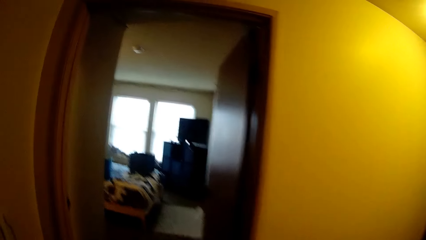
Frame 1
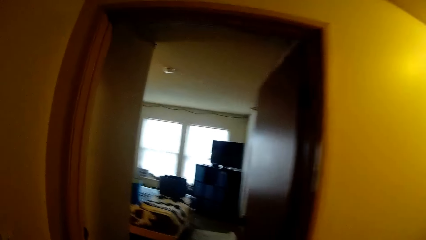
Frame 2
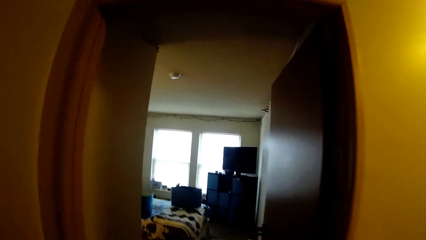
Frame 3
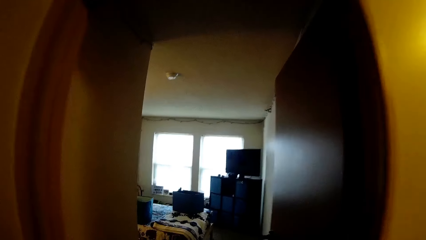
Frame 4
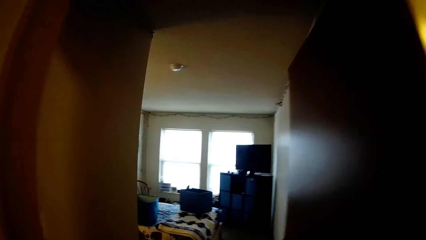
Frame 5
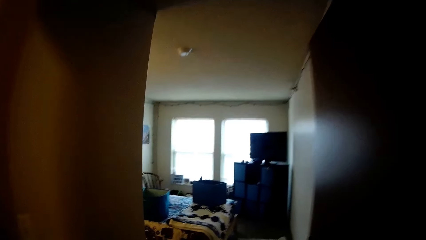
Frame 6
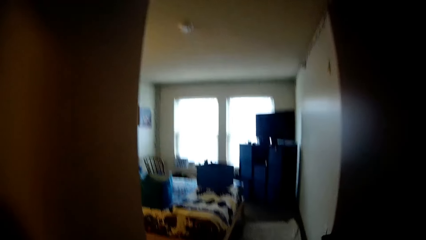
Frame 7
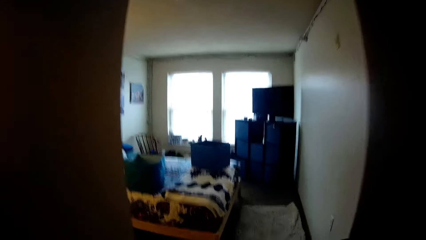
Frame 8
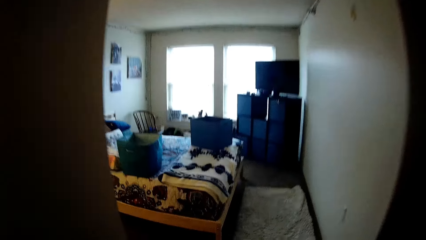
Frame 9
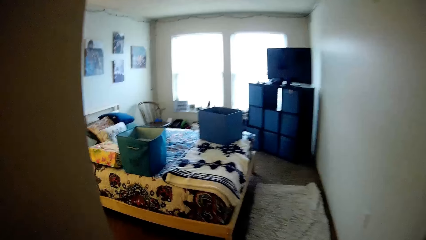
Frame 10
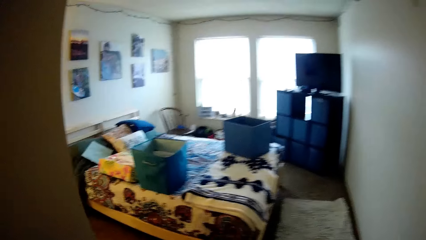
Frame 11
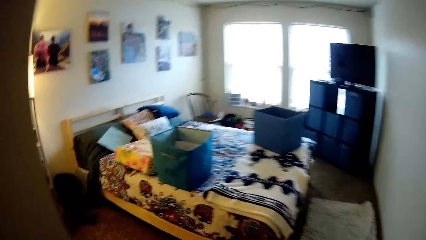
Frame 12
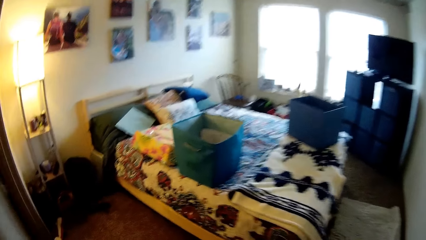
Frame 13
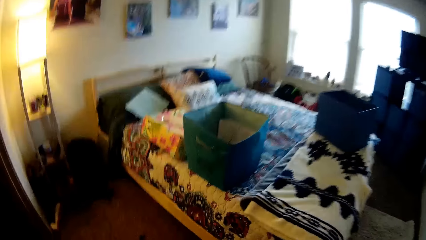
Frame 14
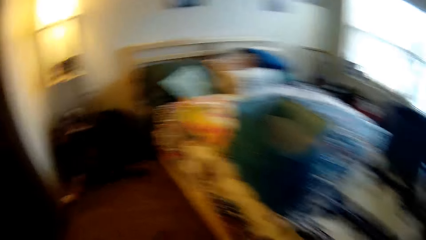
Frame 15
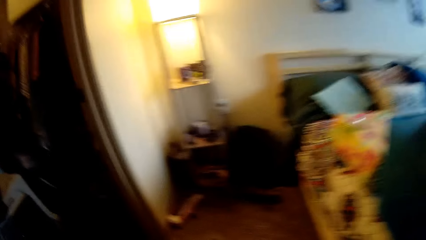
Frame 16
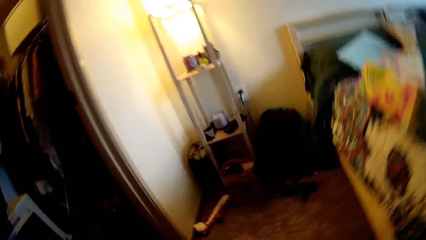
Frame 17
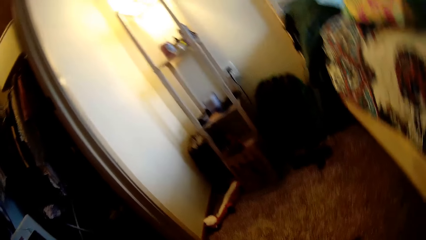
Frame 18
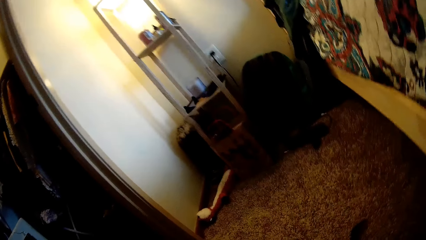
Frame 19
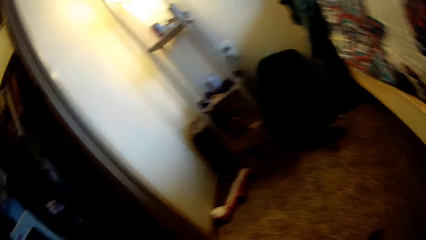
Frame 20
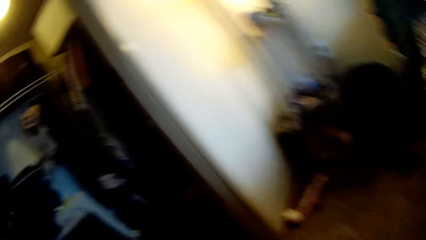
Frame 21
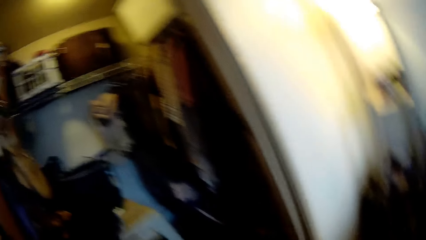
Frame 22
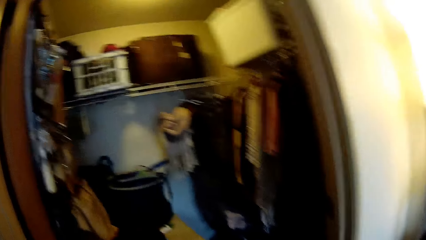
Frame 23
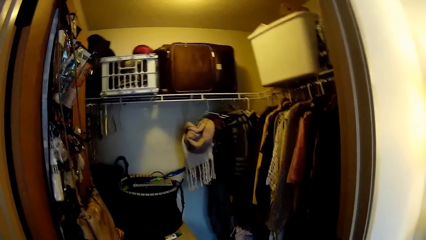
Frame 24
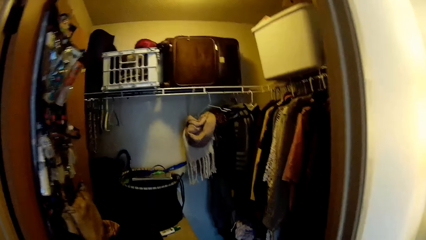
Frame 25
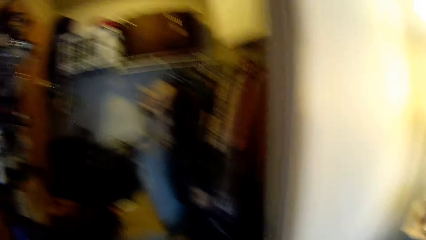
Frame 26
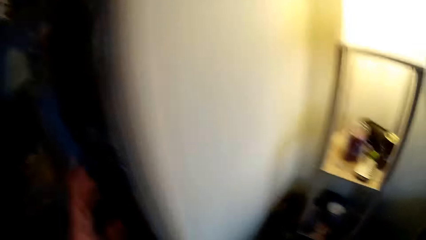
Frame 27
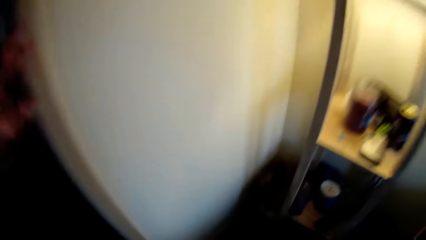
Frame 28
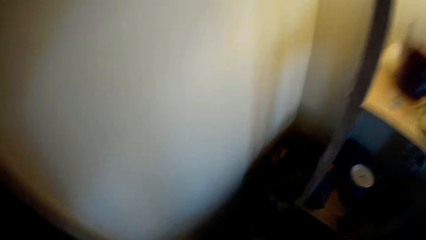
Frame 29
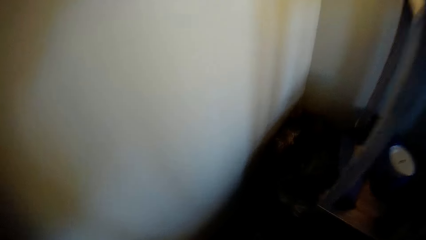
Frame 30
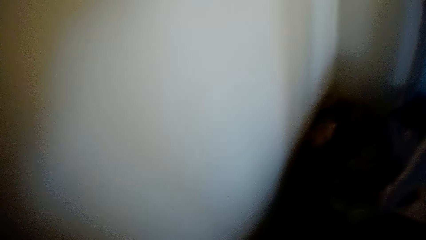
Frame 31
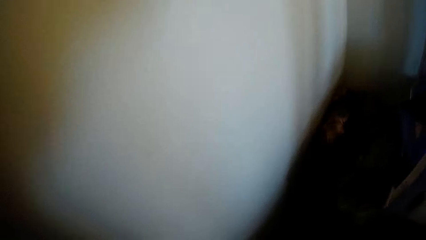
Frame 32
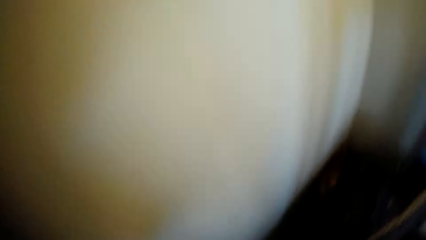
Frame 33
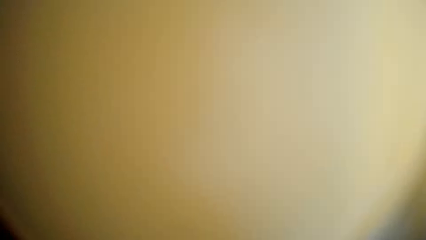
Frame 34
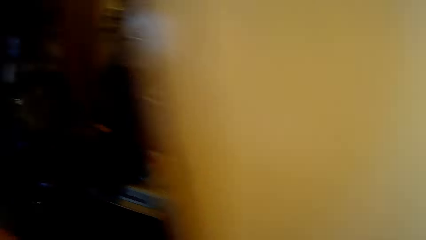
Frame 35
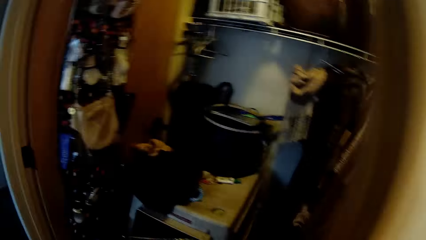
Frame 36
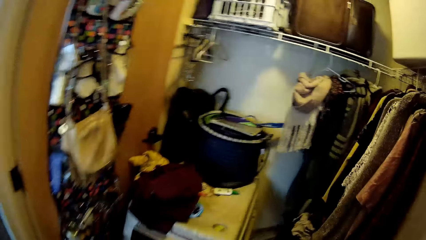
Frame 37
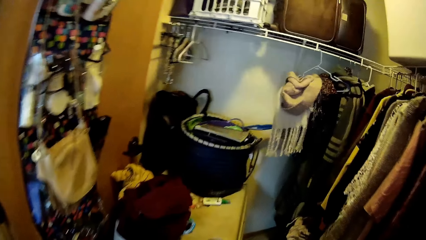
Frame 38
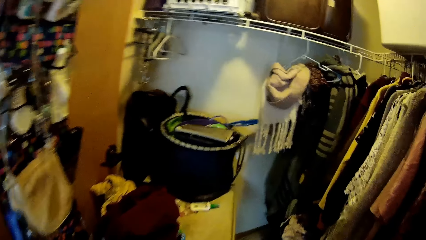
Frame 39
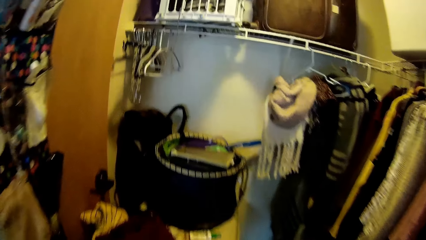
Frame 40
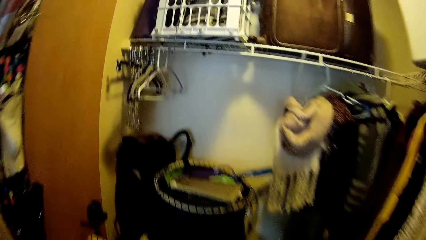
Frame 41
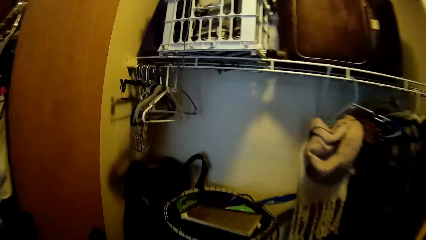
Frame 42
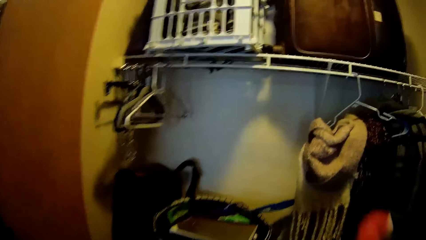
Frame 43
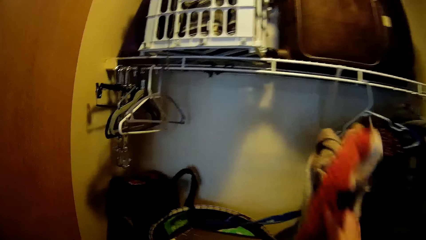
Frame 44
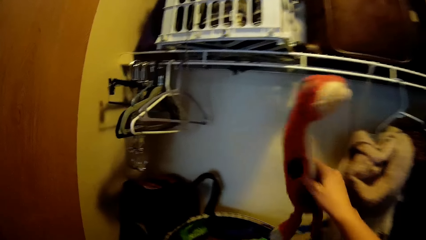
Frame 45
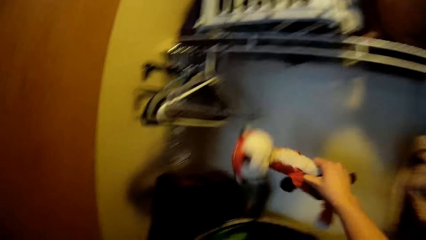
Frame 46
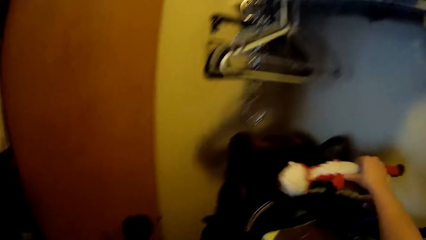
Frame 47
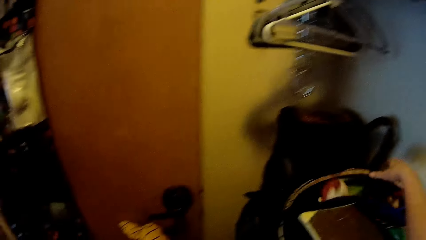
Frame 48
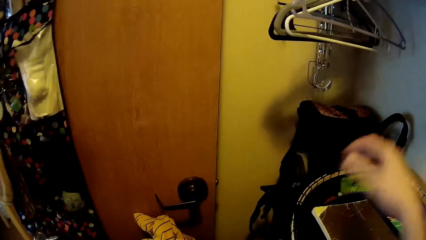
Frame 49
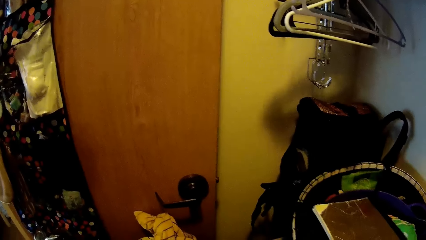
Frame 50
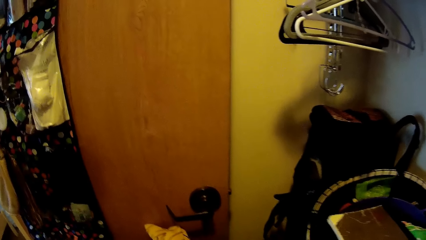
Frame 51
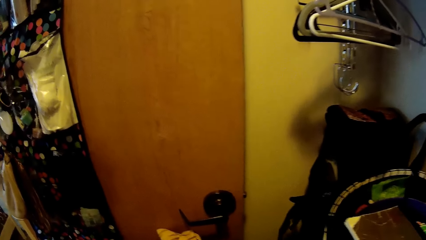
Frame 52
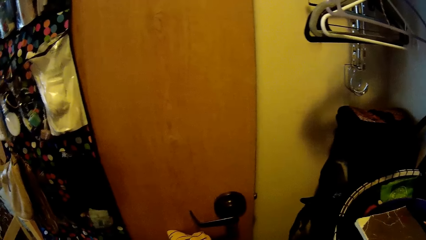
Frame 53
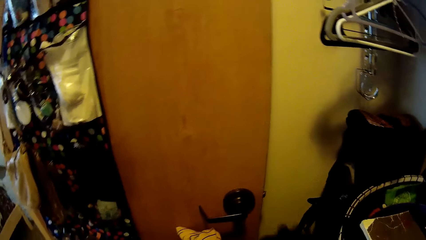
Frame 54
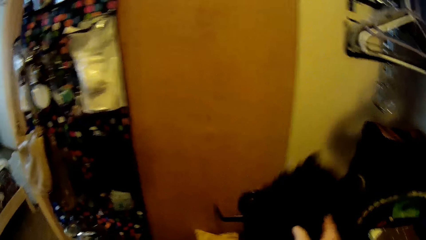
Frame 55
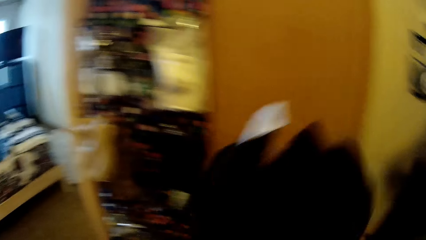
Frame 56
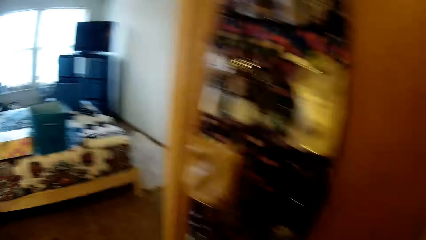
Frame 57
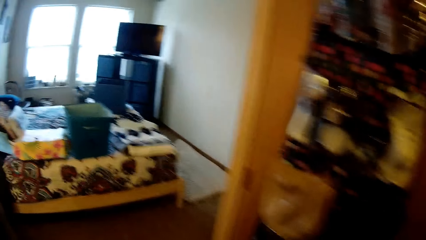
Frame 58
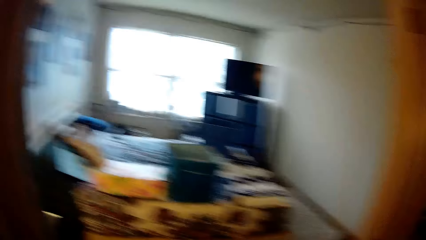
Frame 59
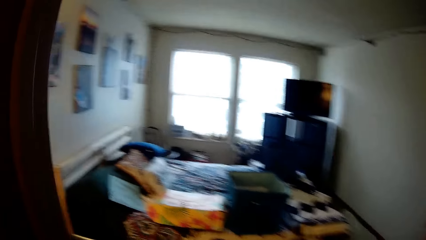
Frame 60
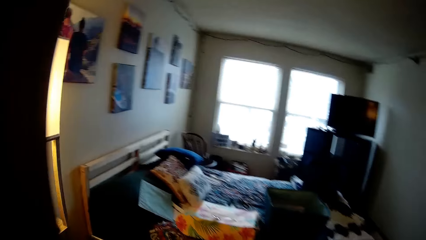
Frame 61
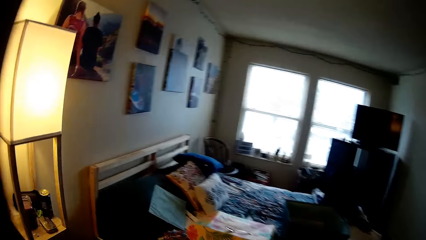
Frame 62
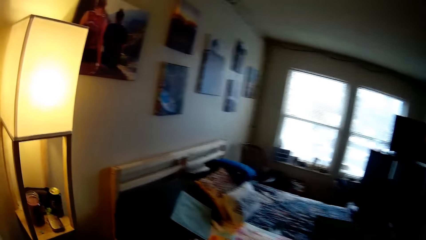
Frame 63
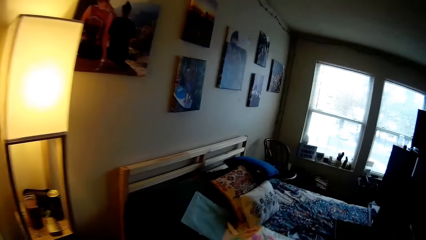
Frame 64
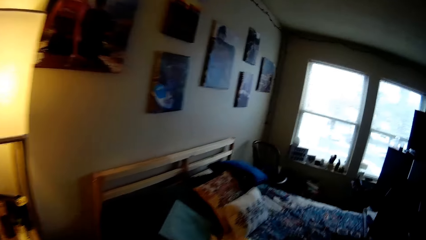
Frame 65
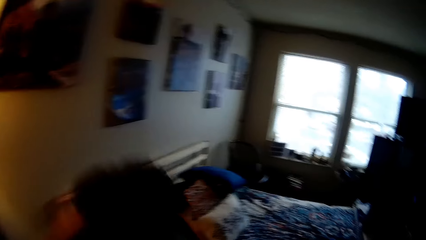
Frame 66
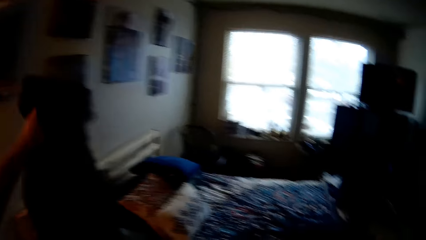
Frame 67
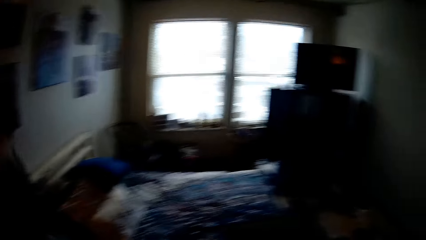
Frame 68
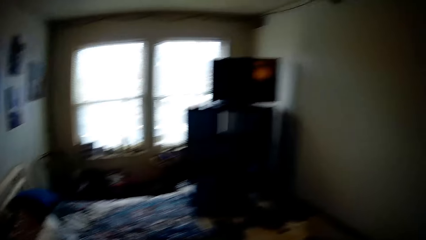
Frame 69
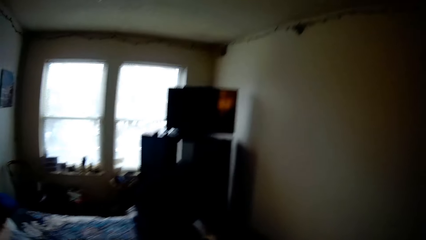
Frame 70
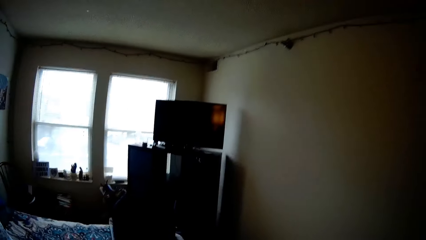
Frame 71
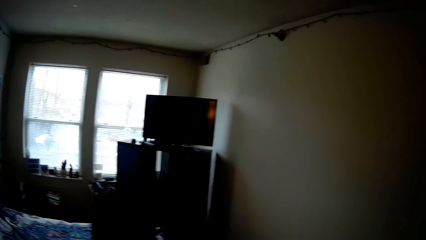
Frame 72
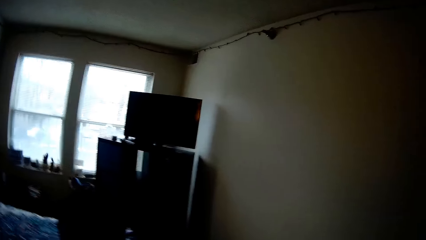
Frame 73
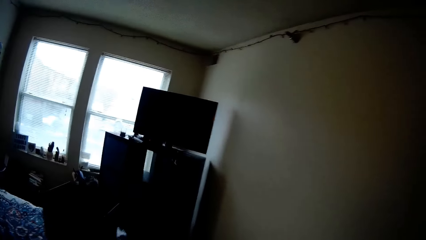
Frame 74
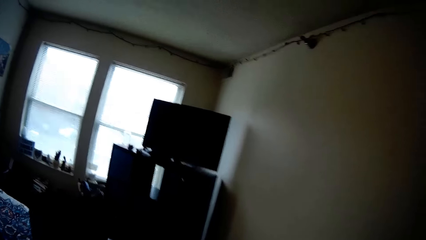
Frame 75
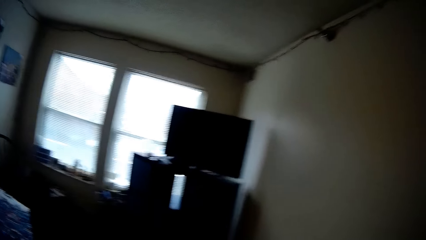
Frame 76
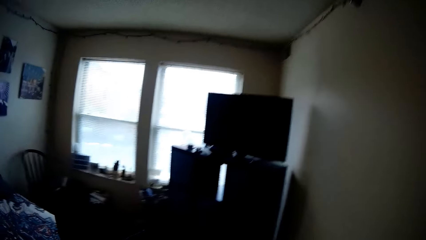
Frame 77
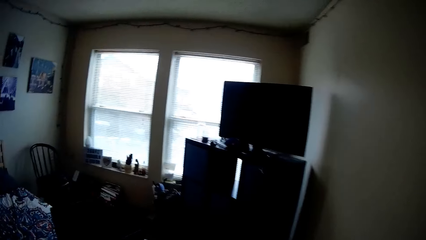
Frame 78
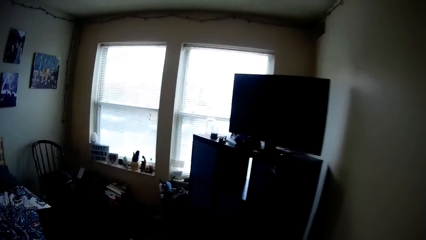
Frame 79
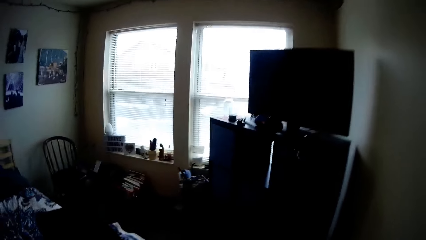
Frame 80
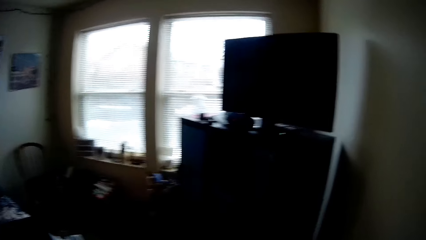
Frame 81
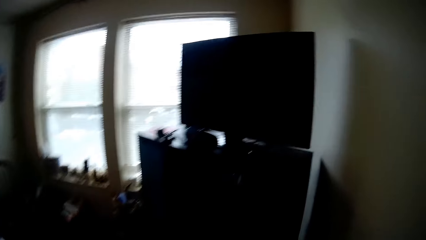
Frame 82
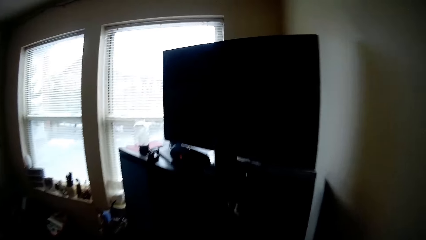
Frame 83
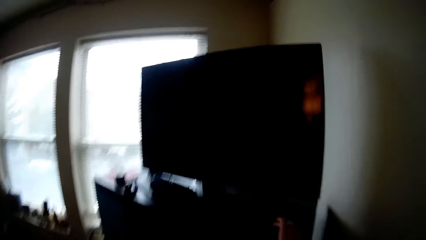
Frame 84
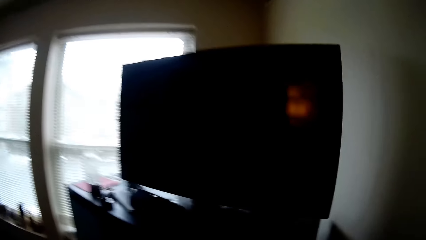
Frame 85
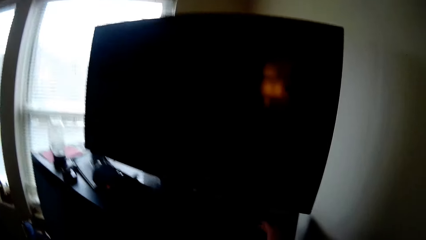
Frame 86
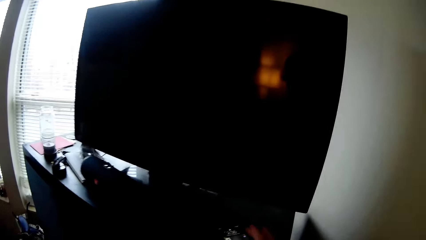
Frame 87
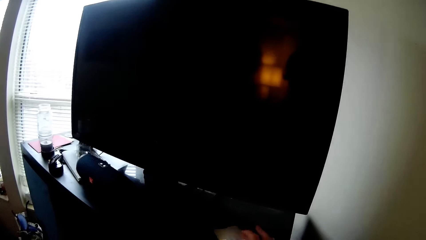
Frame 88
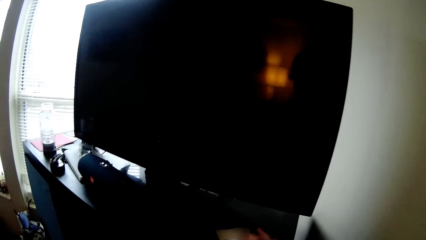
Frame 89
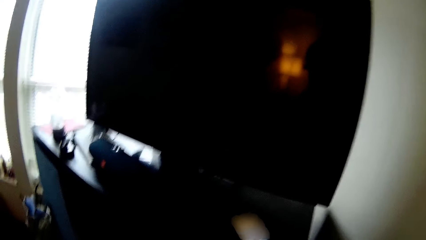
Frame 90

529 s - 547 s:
The camera wearer walks in the house towards the storage room. They lift a doll. They hold the toy. They throw the doll in the bucket. They lift the cloth on the bed.
